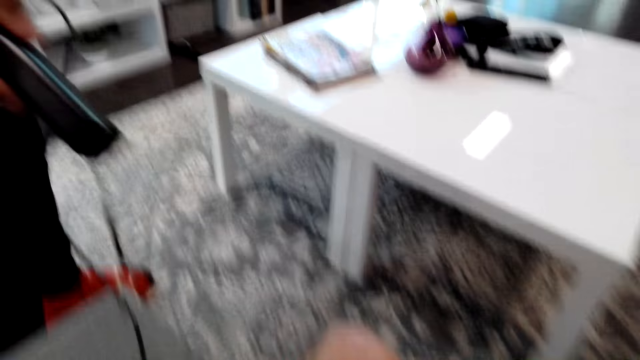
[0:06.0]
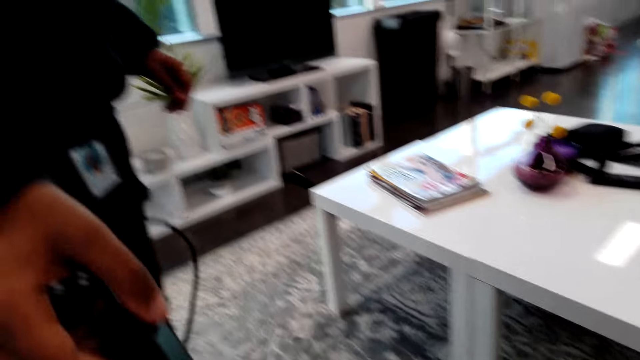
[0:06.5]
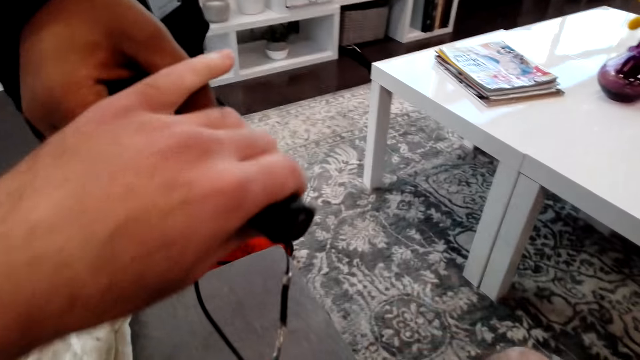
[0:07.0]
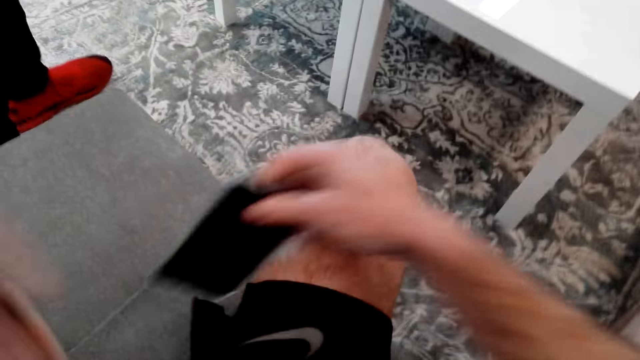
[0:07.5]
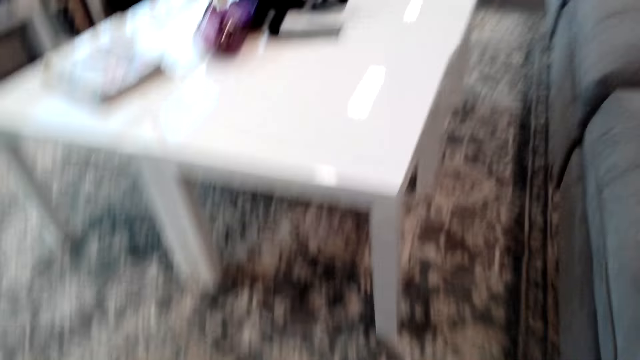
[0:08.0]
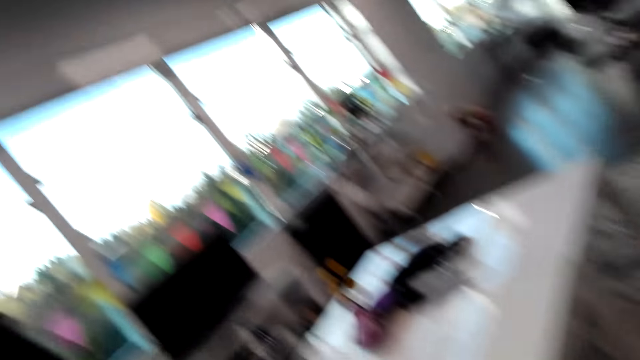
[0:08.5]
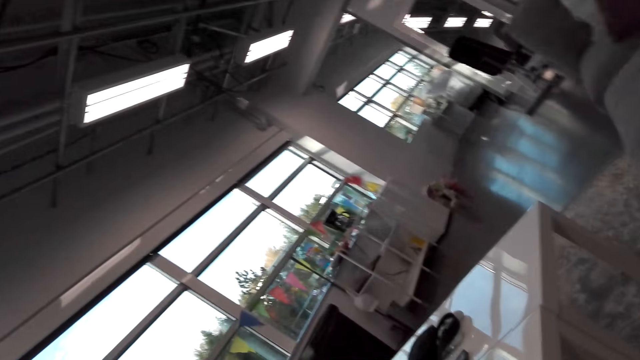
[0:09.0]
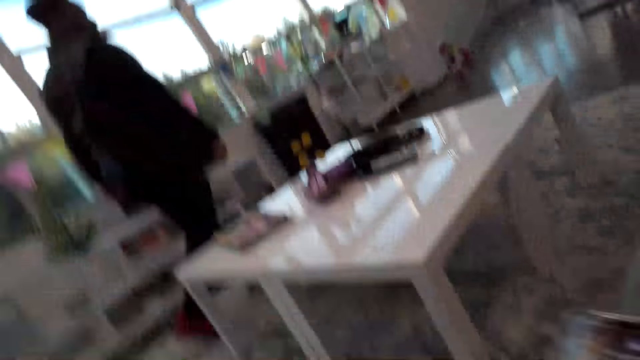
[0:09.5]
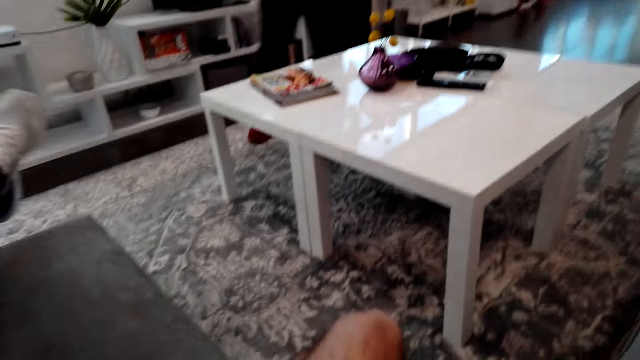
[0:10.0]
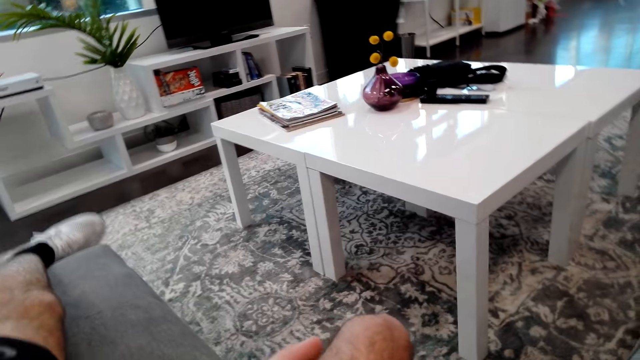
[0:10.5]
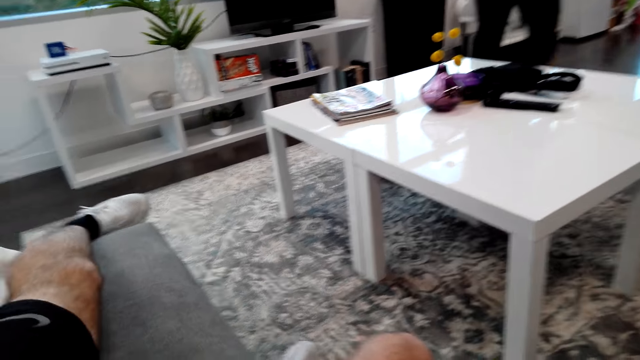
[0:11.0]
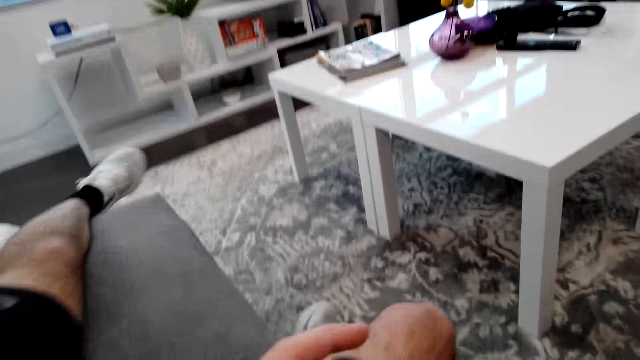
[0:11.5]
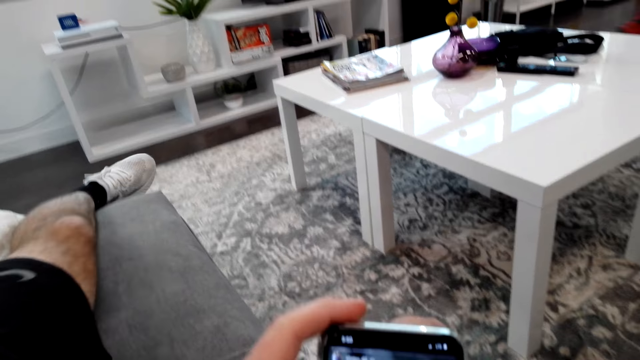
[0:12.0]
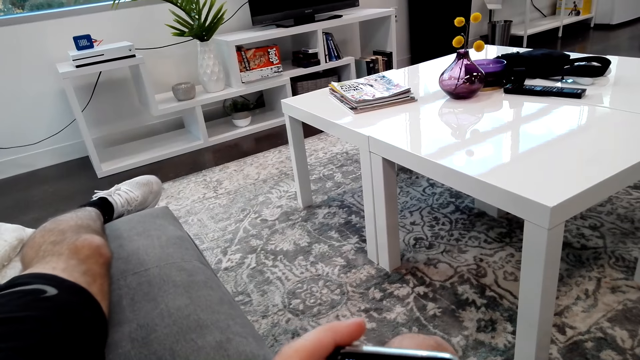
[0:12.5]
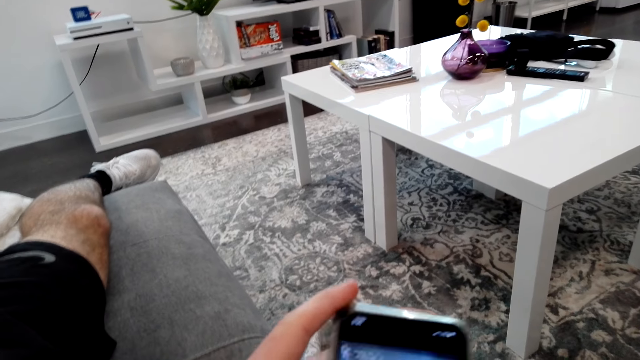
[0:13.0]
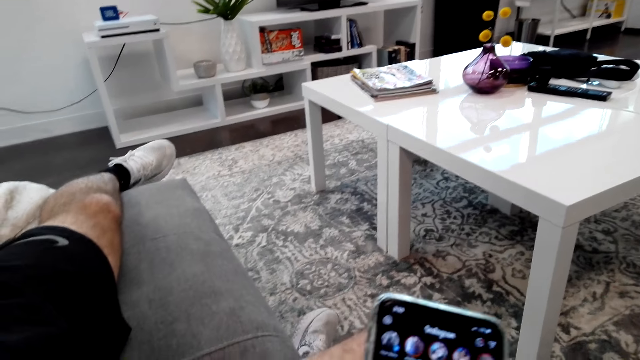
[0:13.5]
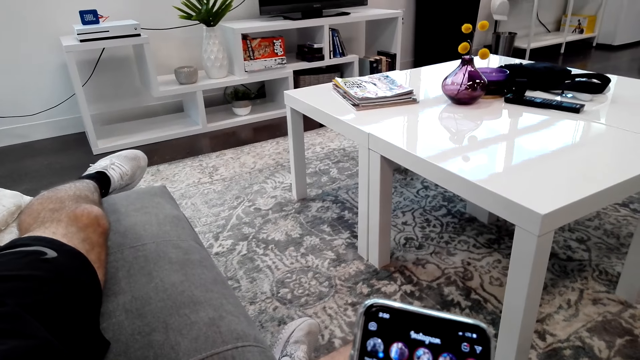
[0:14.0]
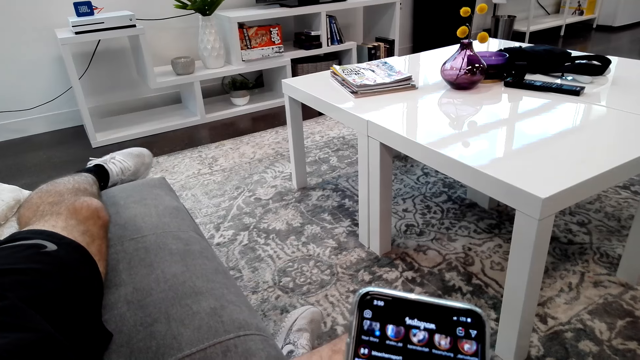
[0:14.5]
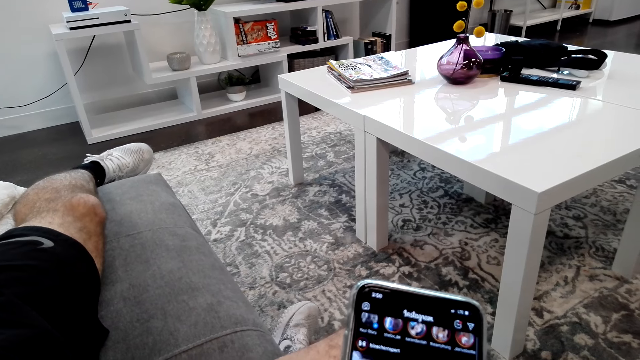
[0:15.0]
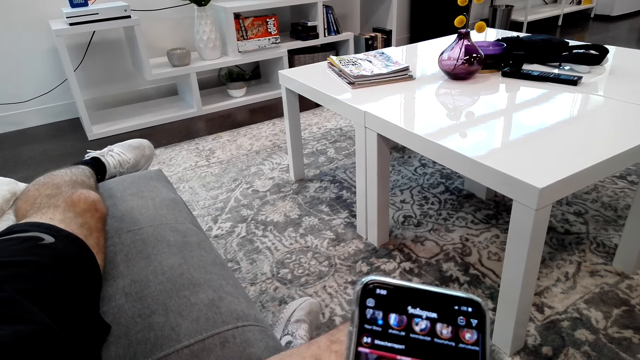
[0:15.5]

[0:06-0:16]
A person gives the camera wearer a black electronic power bank. The camera wearer picks up glasses, takes the power bank from the person, picks up a smart phone, and talks to the person. They look around. The person walks around. The camera wearer puts a leg on the sofa set. They operate on the smart phone. The person talks.

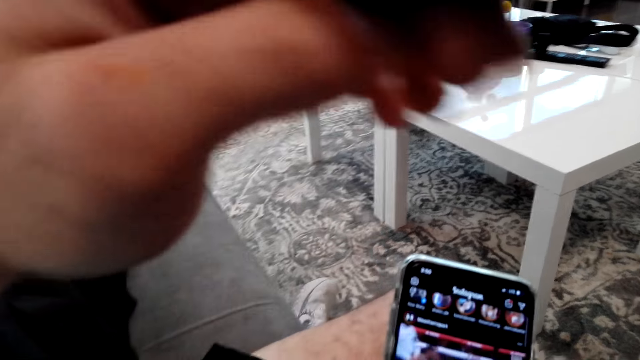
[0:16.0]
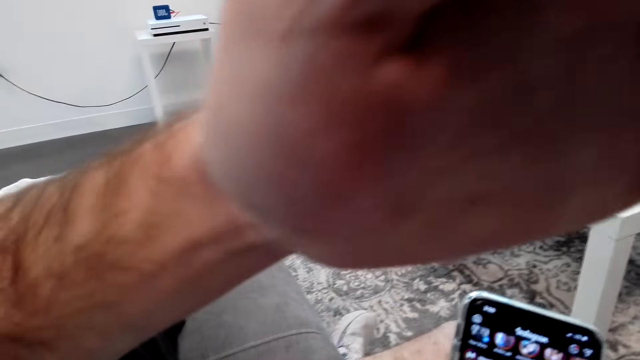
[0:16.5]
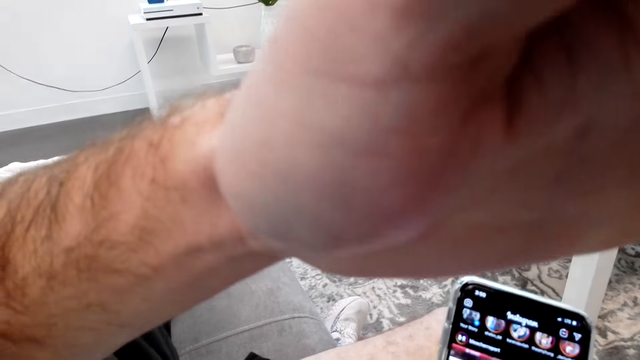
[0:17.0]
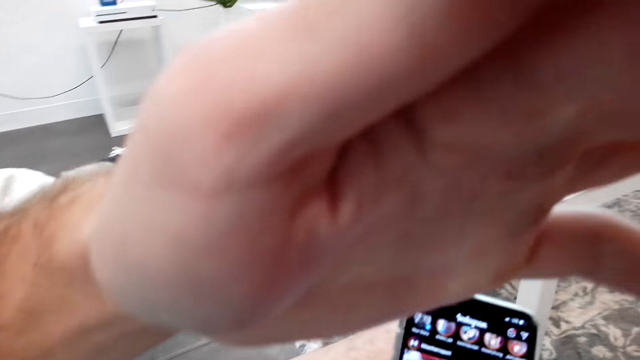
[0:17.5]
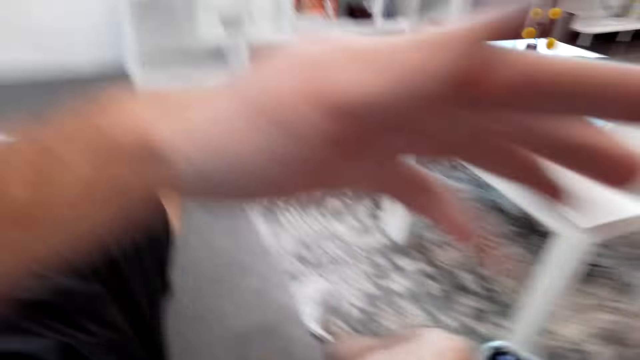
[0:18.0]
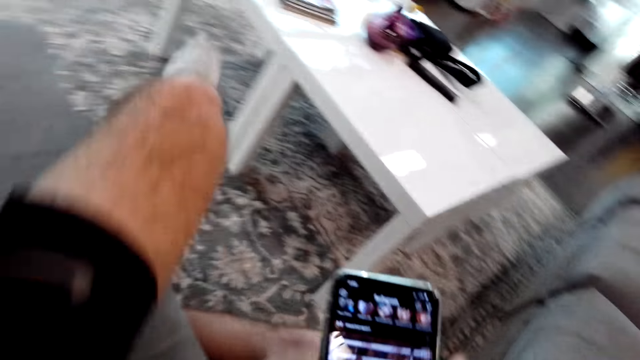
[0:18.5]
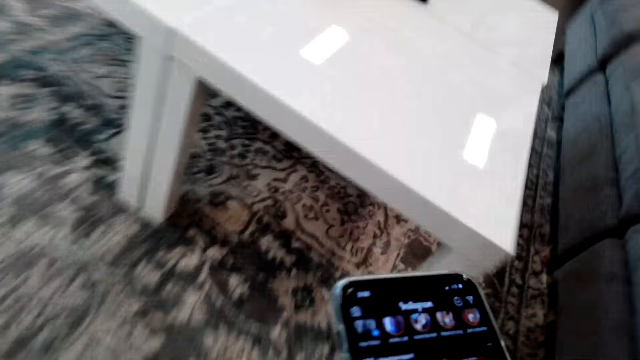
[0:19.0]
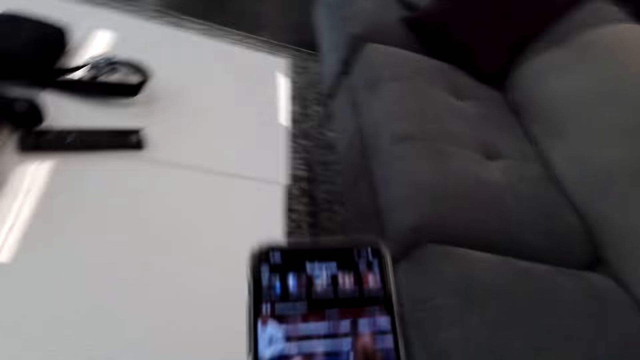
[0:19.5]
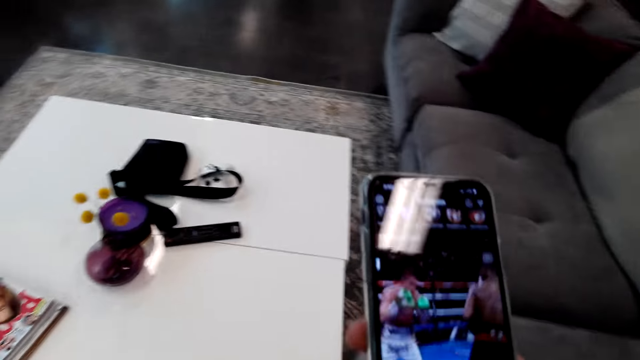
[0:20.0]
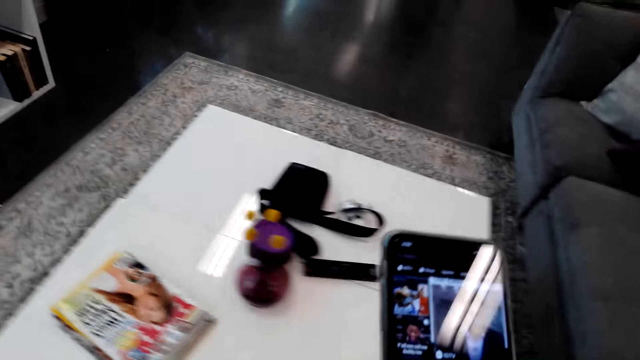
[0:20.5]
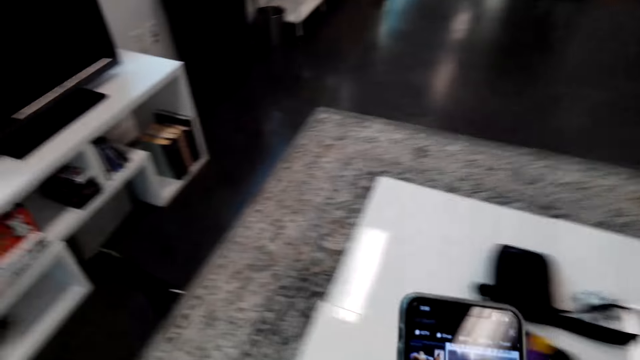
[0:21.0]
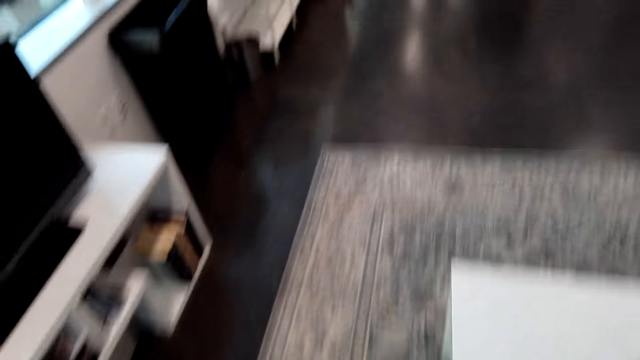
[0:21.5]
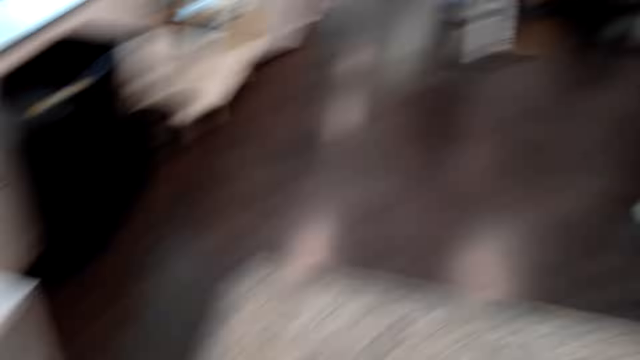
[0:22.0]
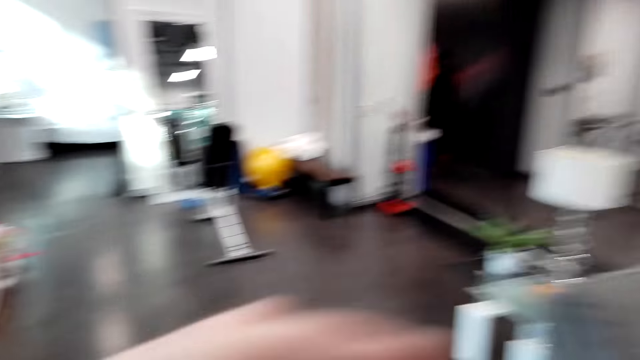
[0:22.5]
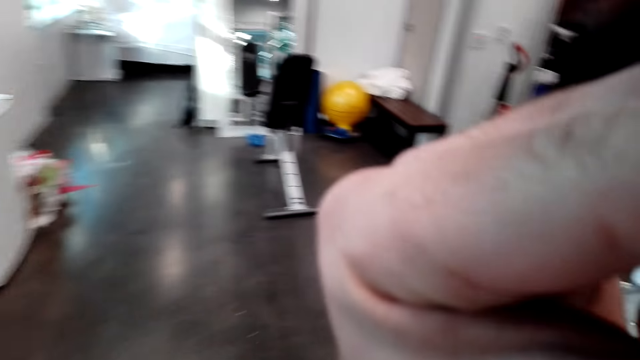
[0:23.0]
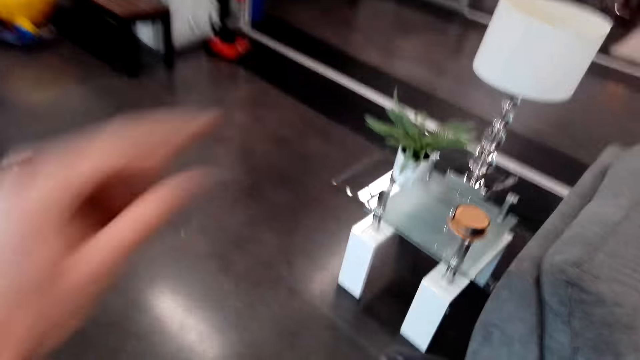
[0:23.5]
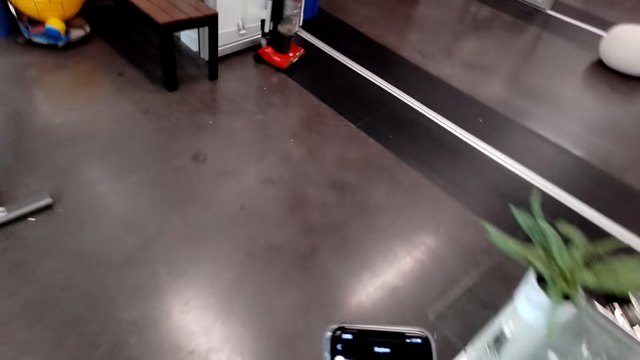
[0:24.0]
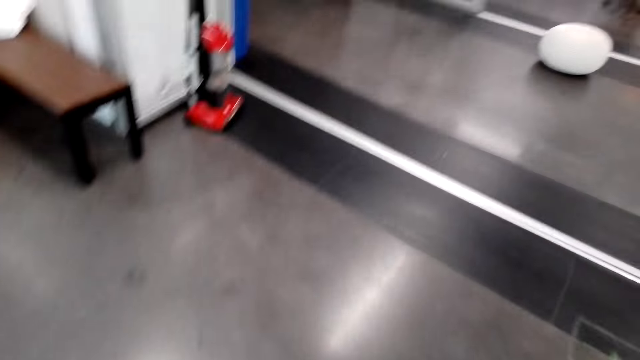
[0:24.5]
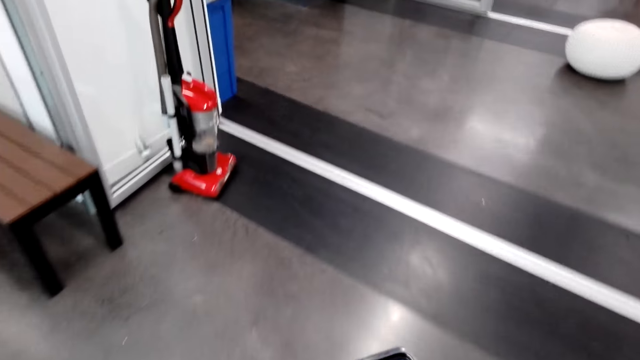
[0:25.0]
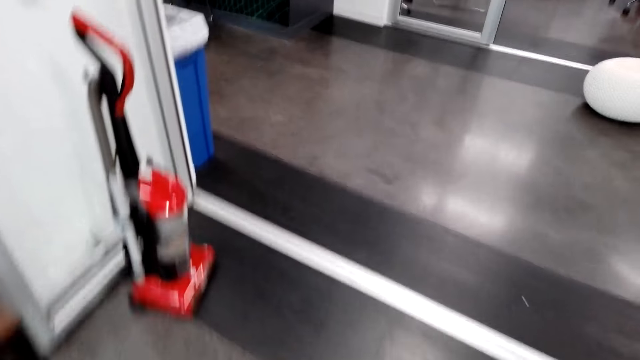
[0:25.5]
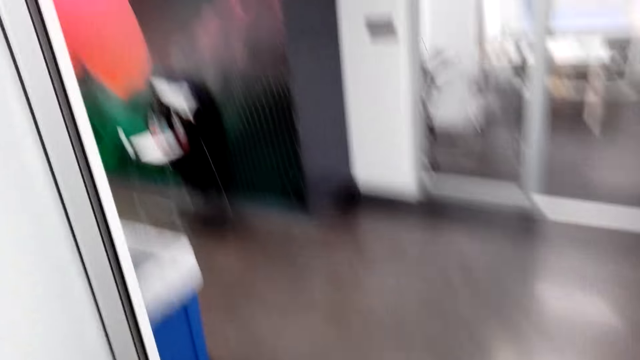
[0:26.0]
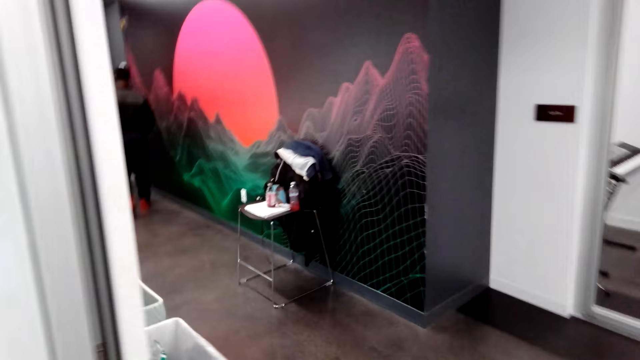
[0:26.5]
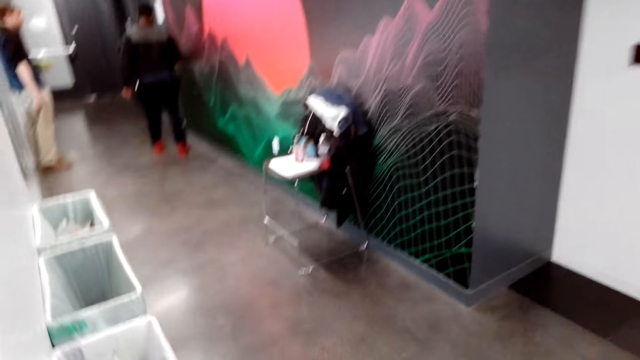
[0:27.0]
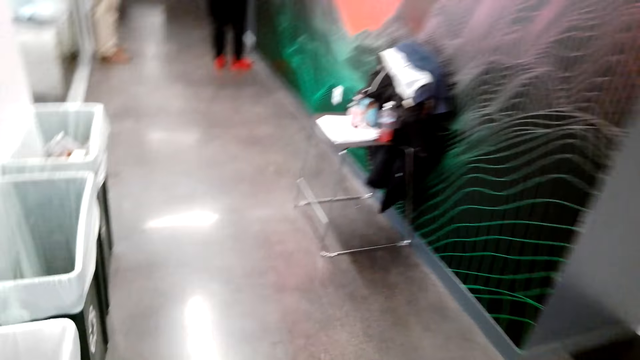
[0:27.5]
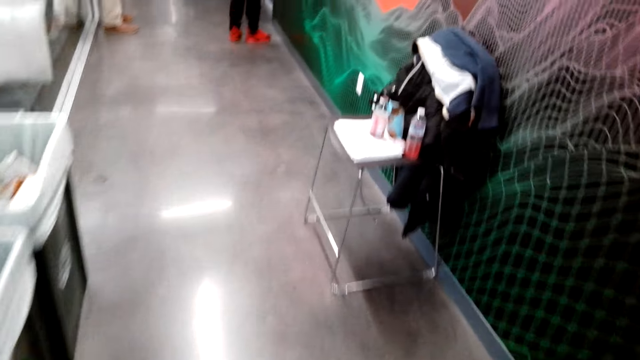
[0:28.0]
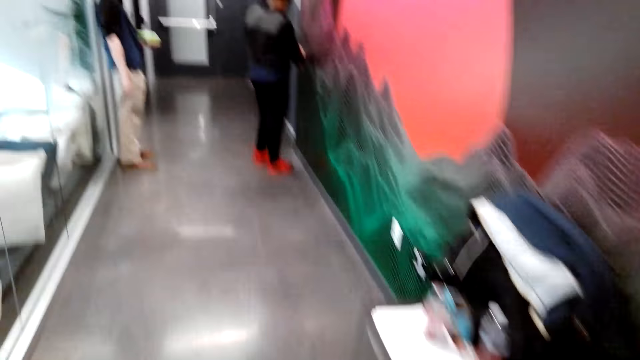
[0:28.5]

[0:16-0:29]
The camera wearer touches the camera, touches the face with a hand, moves down the leg, and stands up from the sofa set. They walk around, touch the camera, look around, and walk around. A person moves the legs. The camera wearer walks around.
